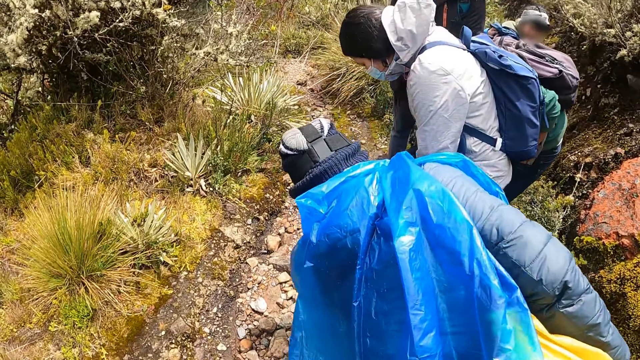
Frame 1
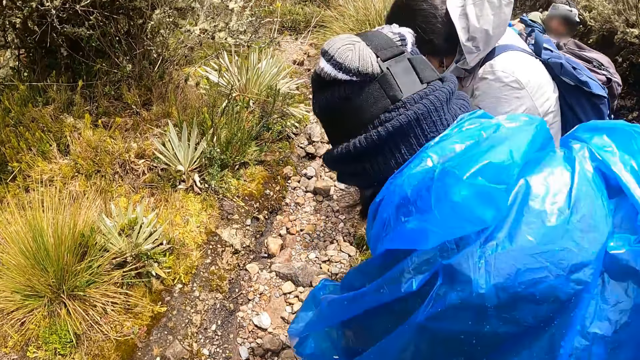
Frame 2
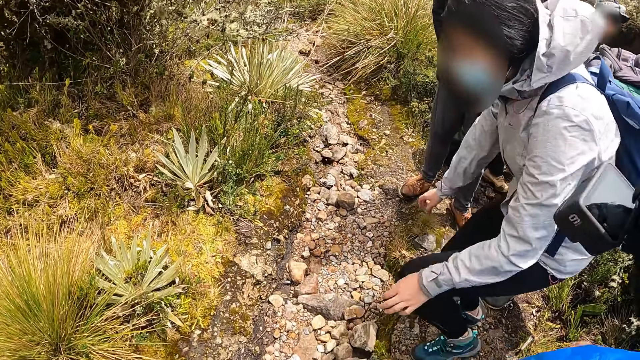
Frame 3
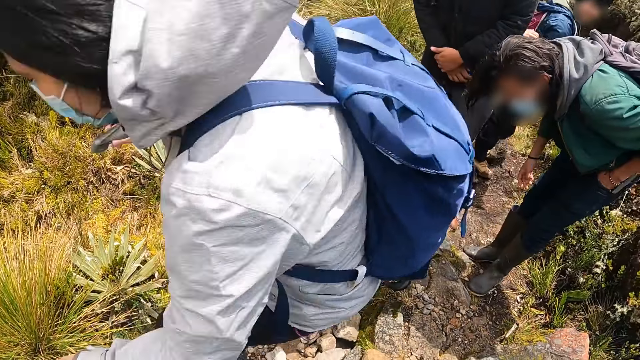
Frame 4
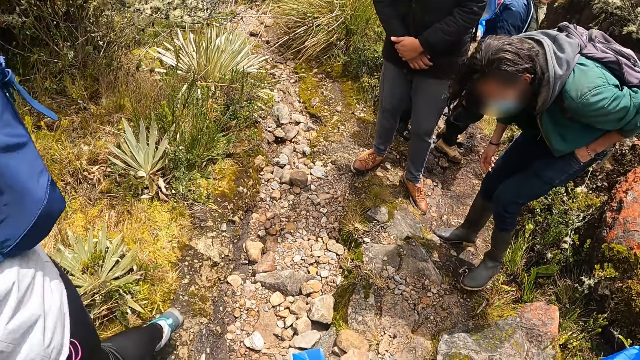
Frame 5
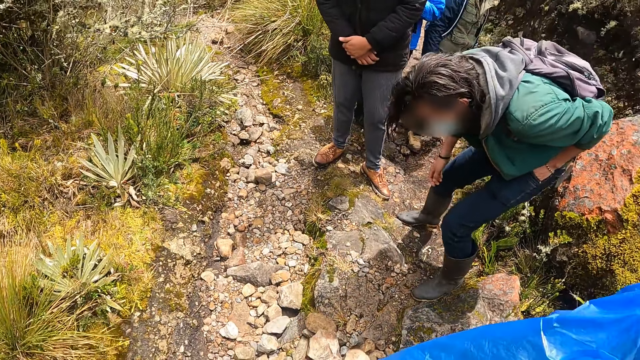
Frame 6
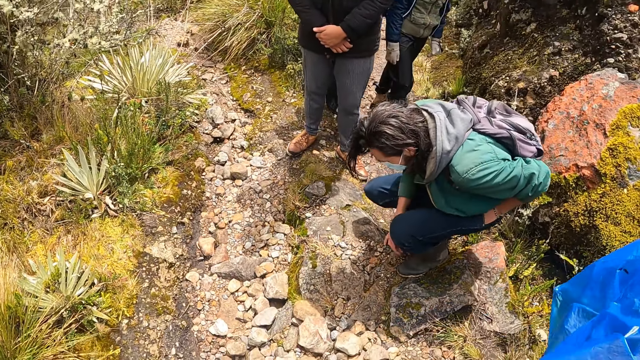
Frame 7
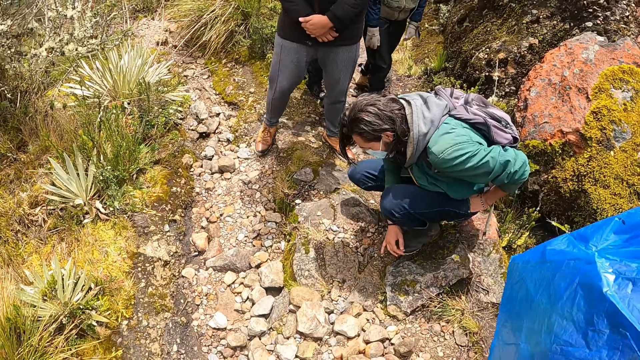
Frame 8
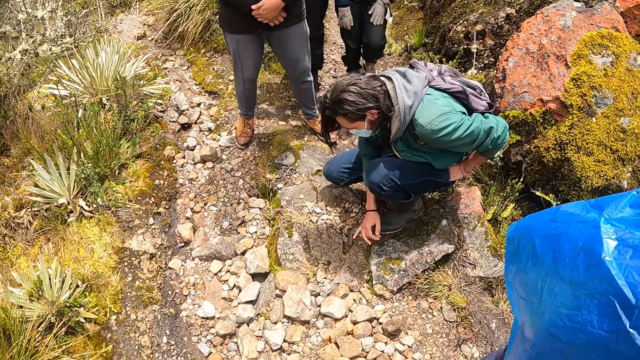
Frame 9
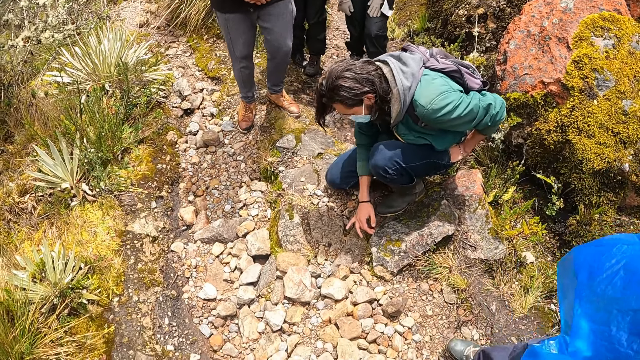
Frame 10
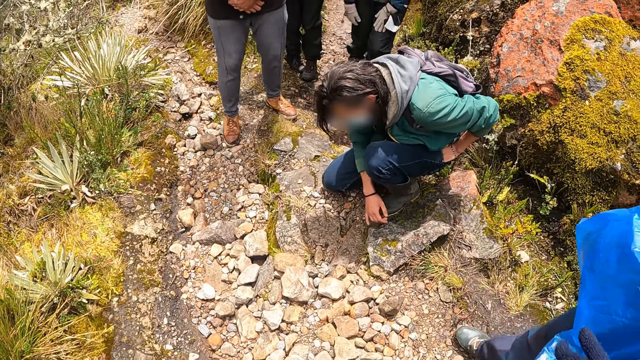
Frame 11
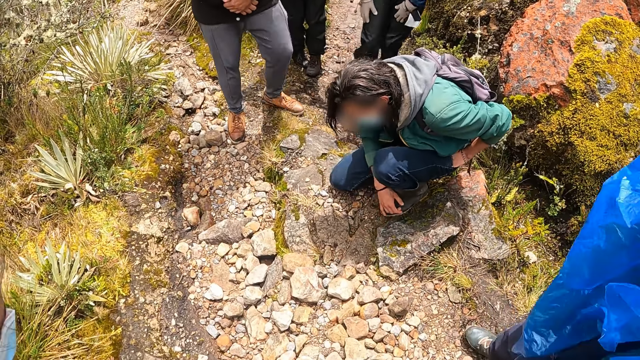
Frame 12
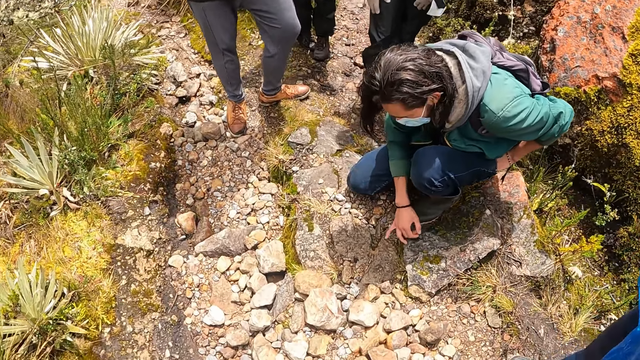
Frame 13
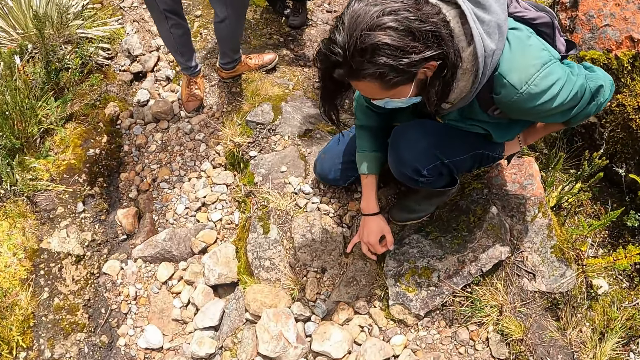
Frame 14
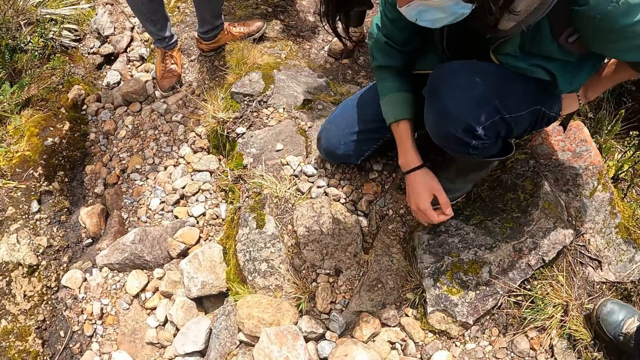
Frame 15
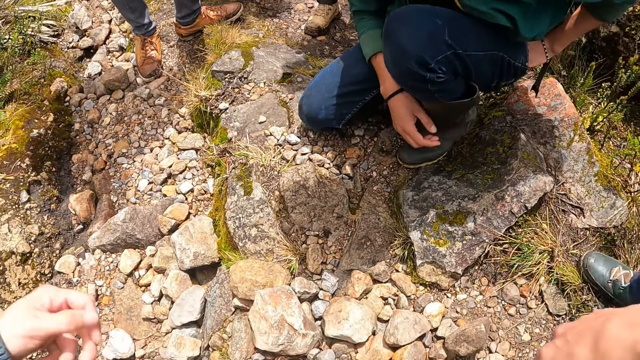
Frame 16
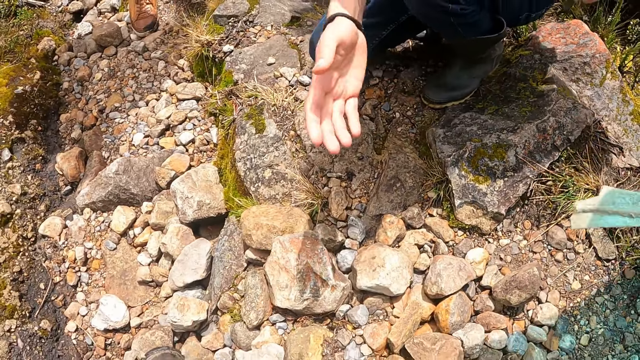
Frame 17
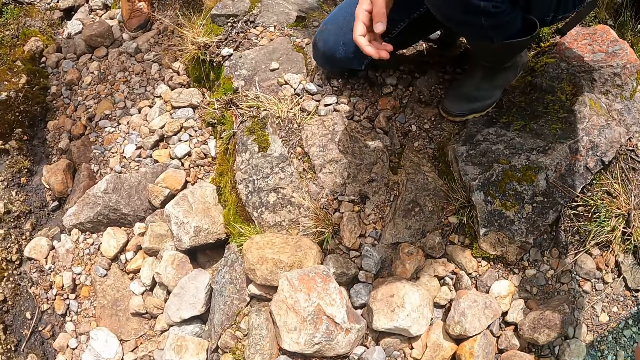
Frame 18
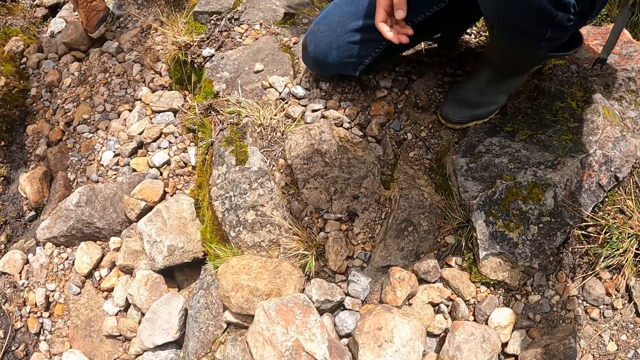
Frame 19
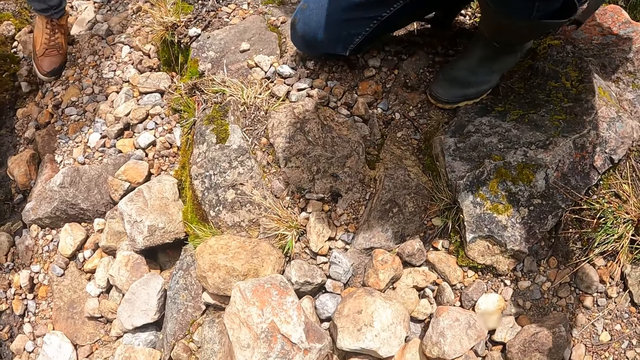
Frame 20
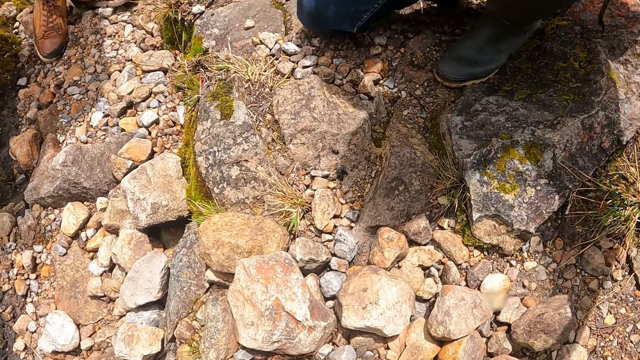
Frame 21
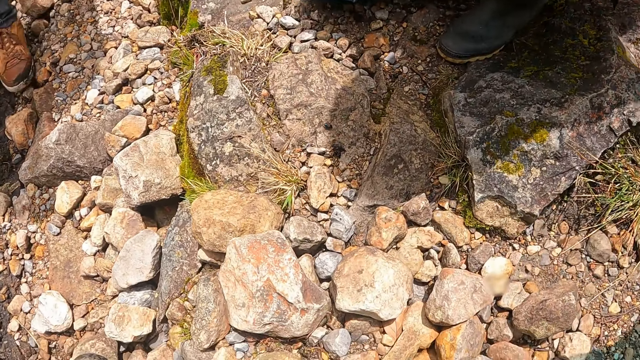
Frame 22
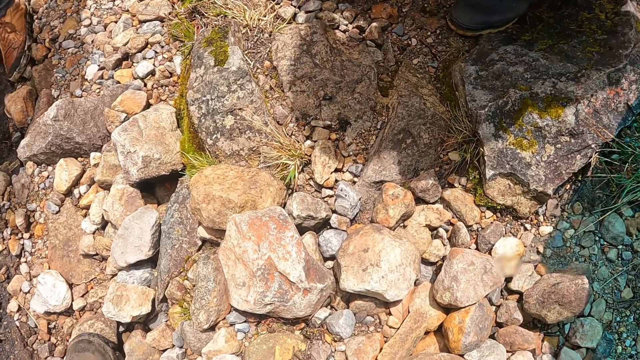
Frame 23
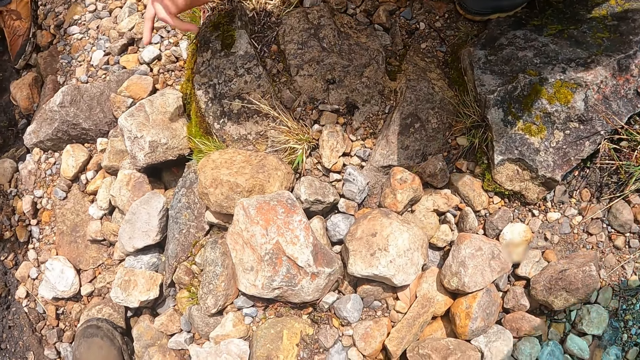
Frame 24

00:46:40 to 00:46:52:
A lady jumps. A man looks at the rocks and bends. Another man points to a stone on the ground with his left hand. The first man touches the rocks with fingers. The camera wearer looks at the rocks.

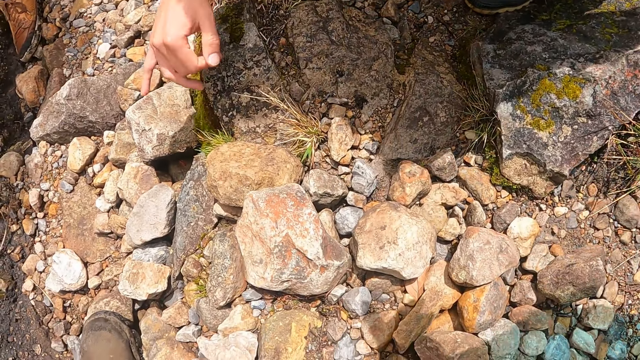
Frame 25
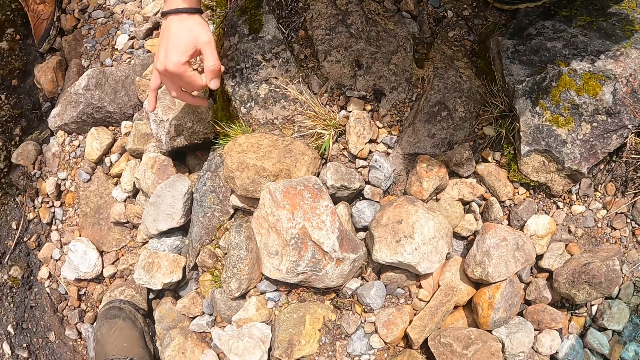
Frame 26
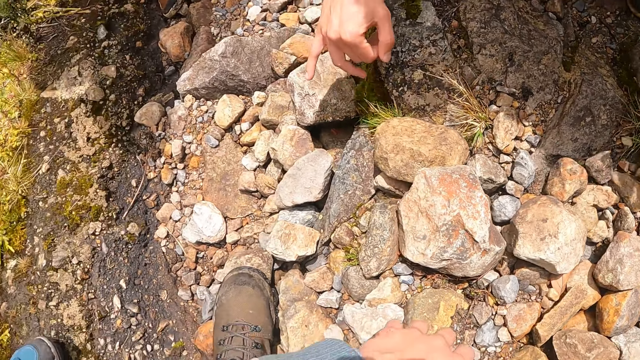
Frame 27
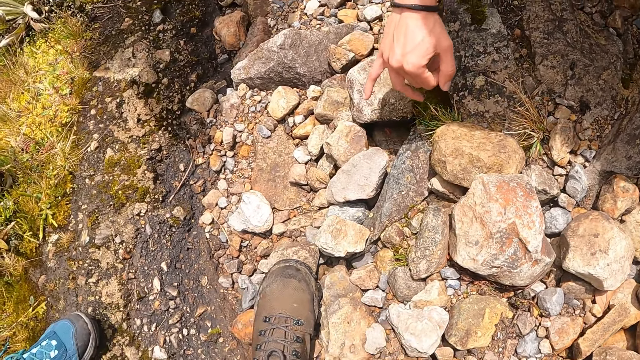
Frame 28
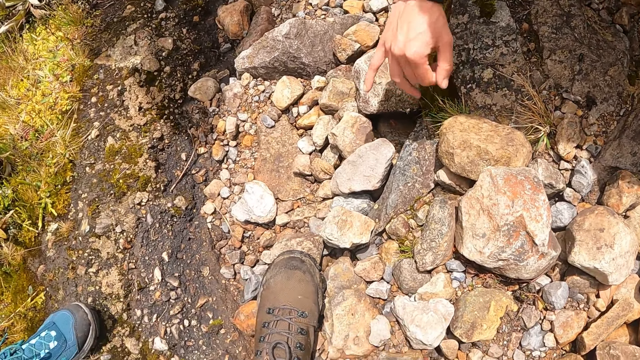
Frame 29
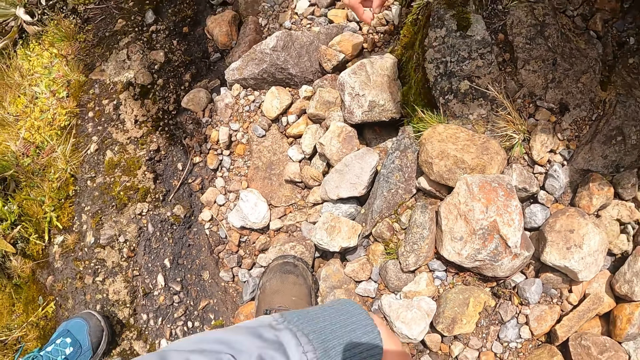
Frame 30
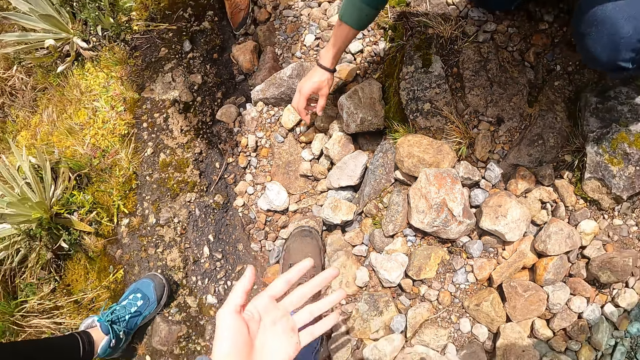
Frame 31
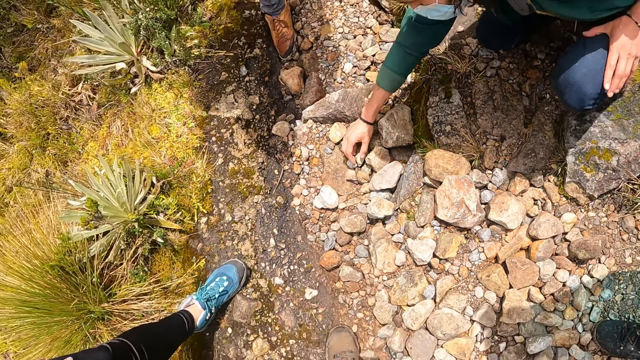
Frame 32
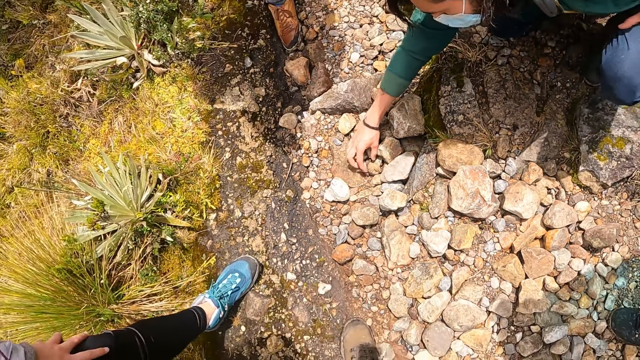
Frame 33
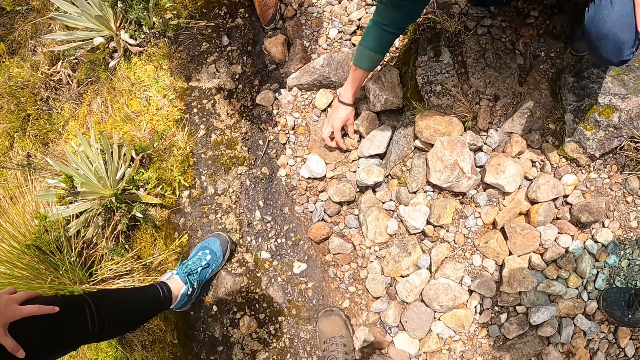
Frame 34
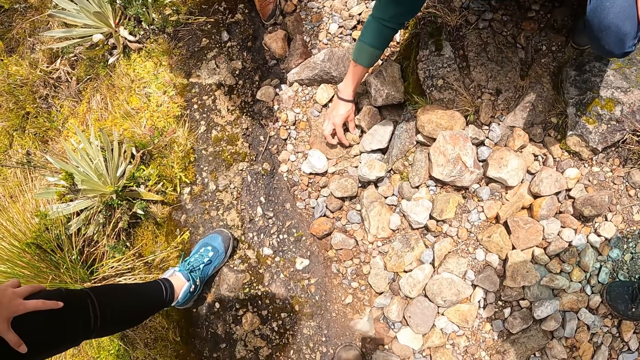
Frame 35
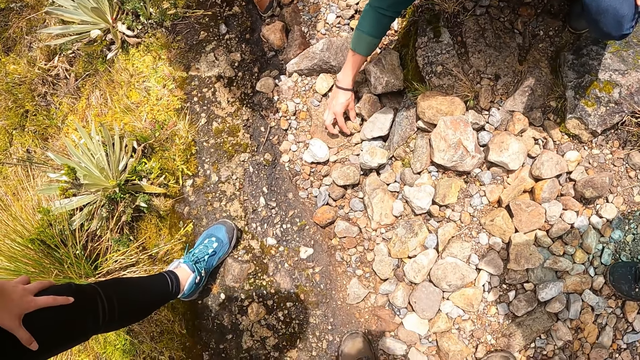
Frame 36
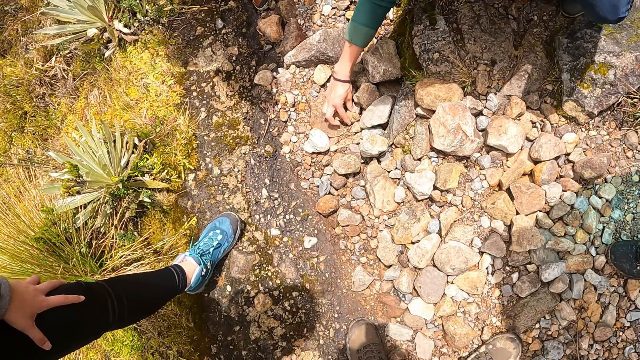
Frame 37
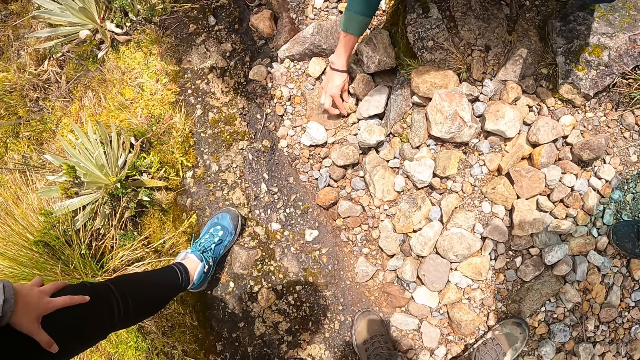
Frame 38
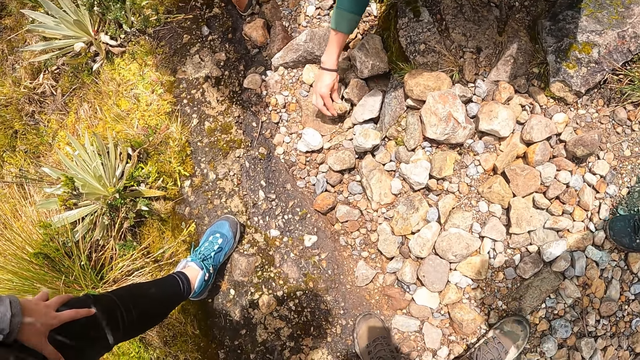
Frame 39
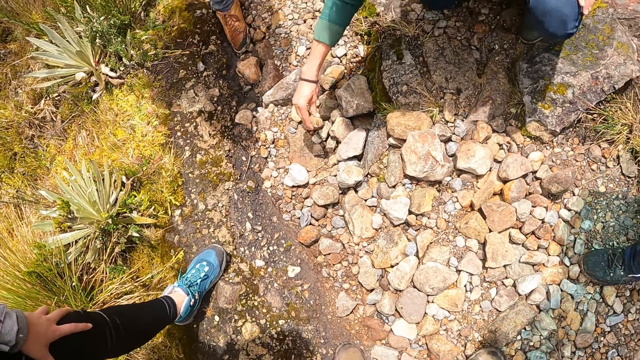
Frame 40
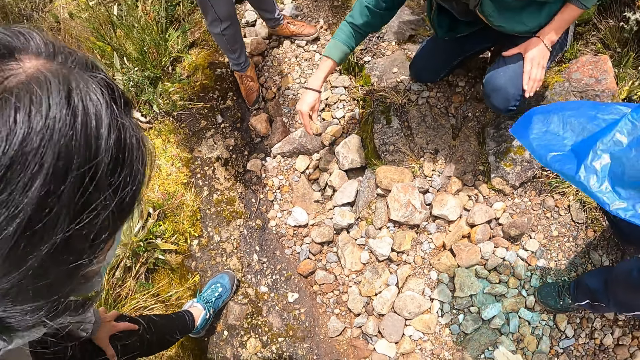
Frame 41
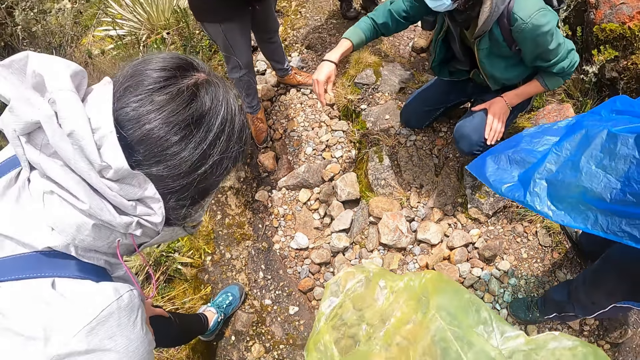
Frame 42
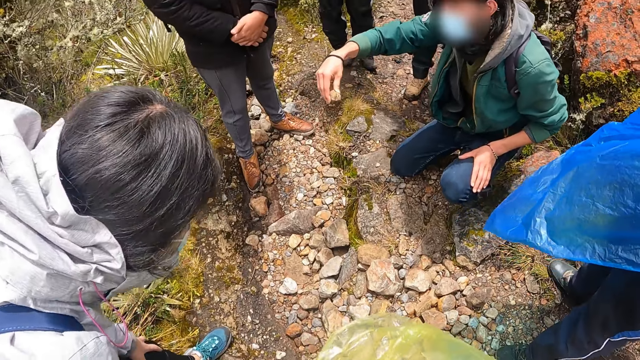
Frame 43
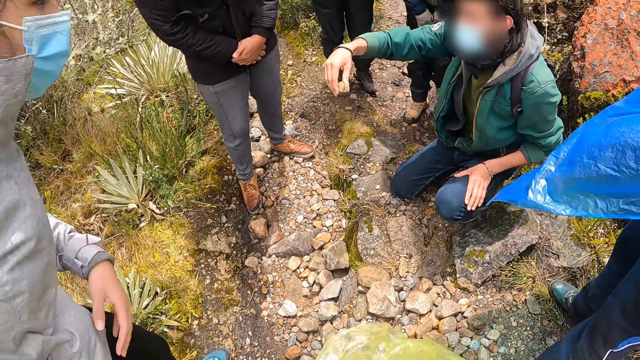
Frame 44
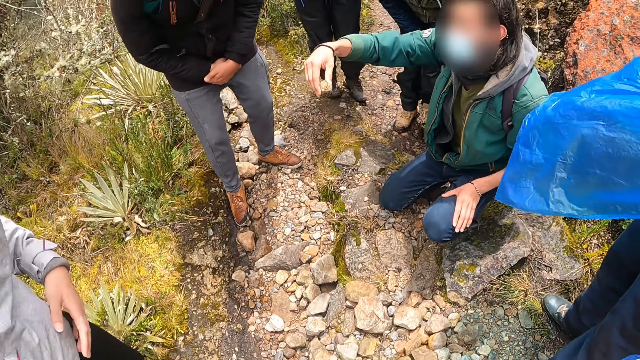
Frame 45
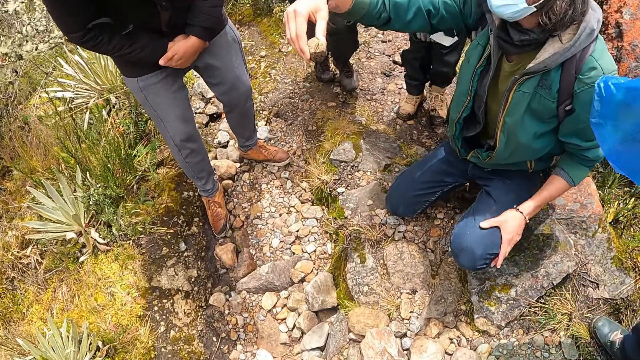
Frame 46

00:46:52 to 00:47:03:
The camera wearer moves the hand. They look at the hand. They look at the rocks. A man picks up a stone or rock on the ground with his left hand. The man holds the rock with the right hand.
